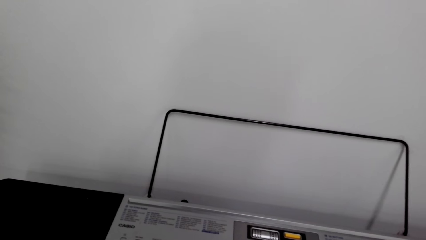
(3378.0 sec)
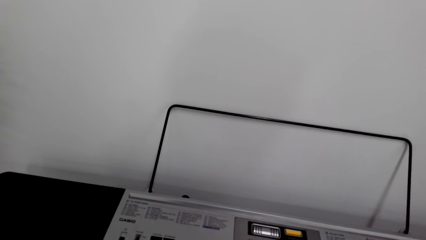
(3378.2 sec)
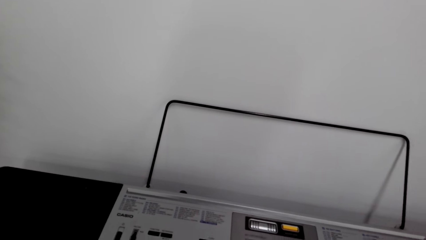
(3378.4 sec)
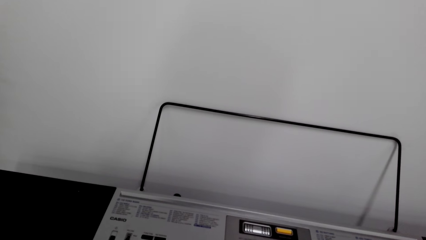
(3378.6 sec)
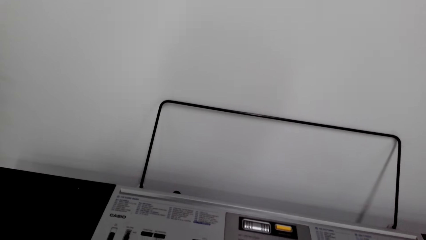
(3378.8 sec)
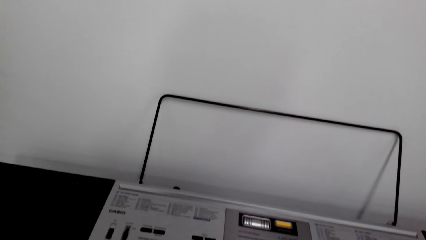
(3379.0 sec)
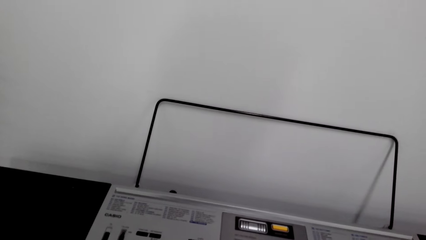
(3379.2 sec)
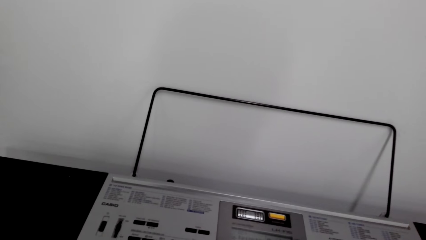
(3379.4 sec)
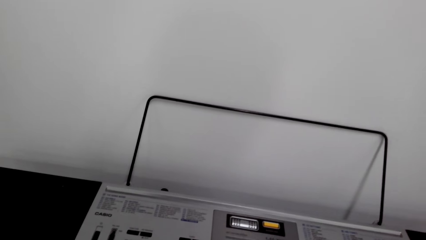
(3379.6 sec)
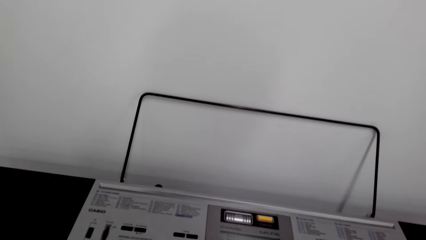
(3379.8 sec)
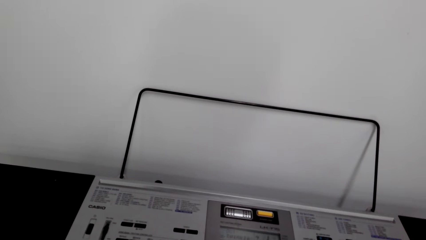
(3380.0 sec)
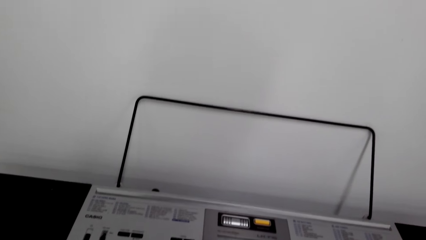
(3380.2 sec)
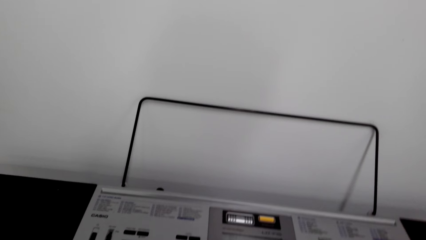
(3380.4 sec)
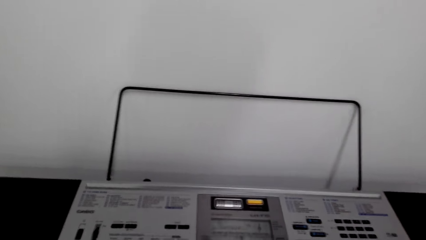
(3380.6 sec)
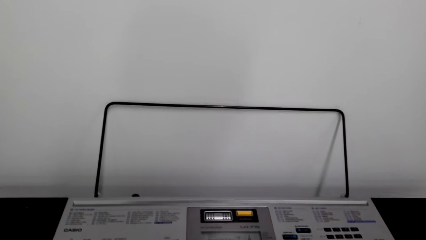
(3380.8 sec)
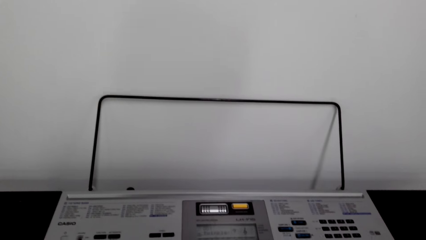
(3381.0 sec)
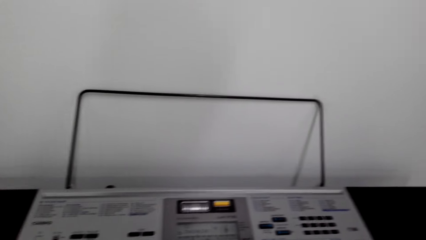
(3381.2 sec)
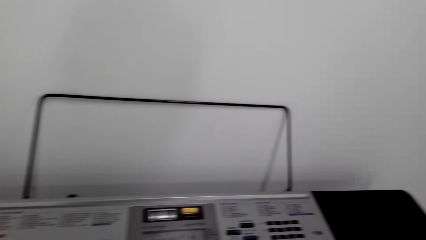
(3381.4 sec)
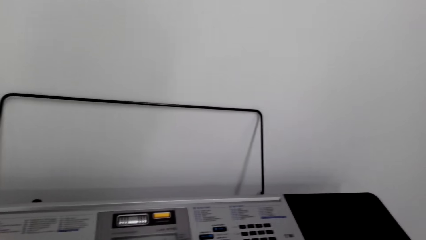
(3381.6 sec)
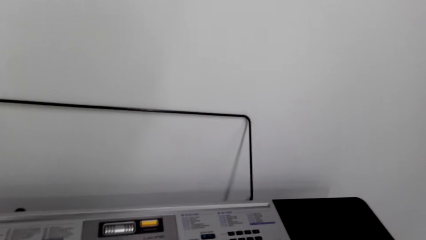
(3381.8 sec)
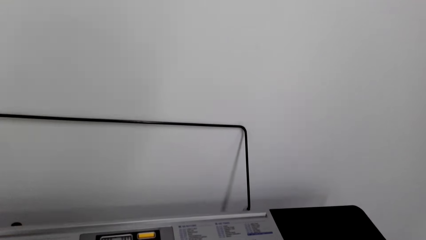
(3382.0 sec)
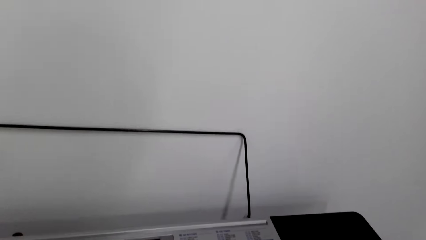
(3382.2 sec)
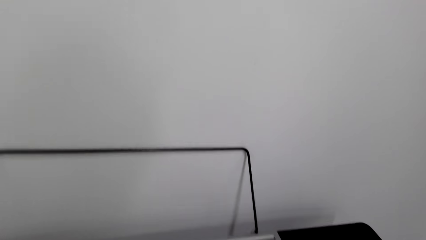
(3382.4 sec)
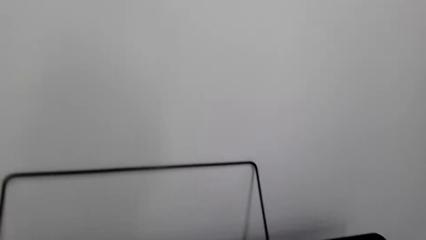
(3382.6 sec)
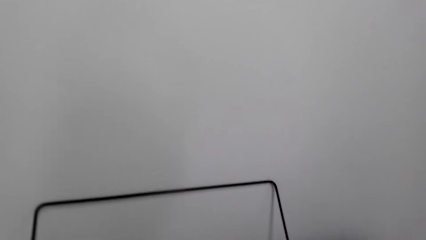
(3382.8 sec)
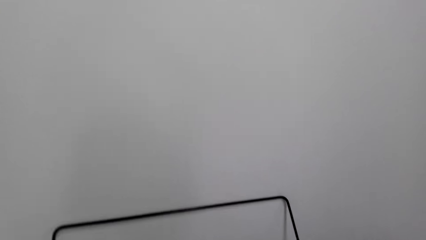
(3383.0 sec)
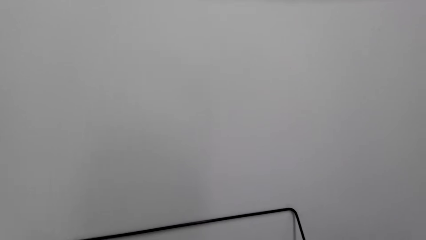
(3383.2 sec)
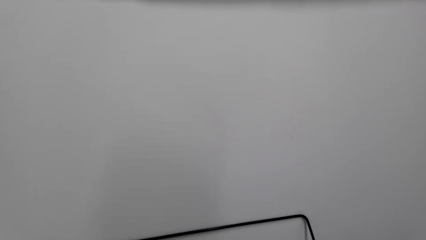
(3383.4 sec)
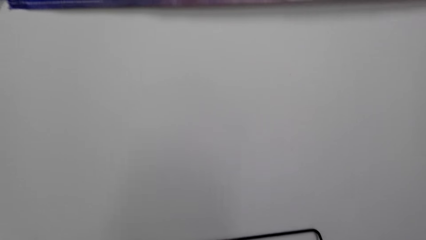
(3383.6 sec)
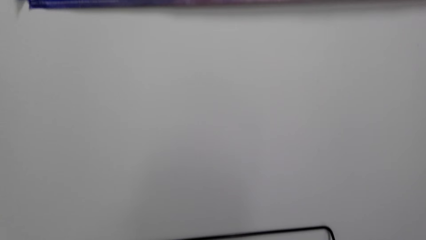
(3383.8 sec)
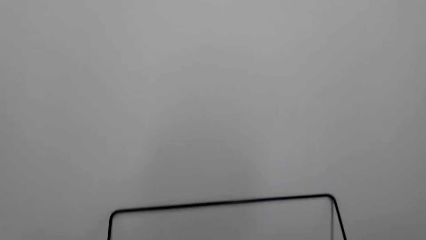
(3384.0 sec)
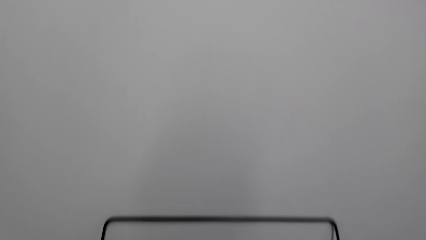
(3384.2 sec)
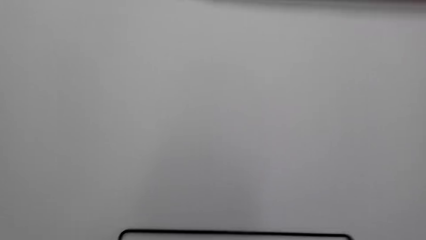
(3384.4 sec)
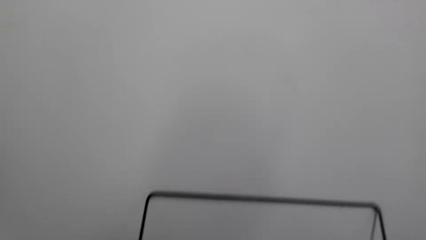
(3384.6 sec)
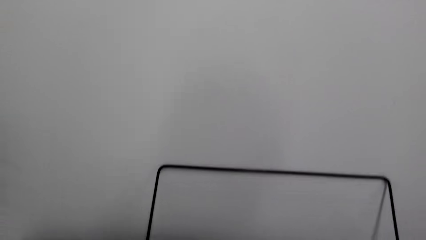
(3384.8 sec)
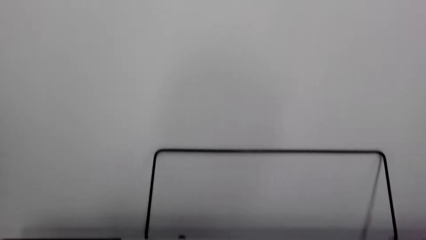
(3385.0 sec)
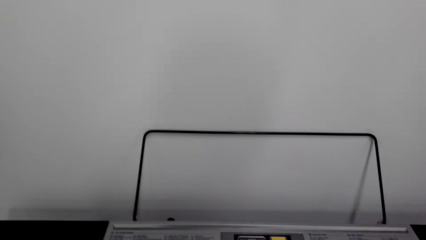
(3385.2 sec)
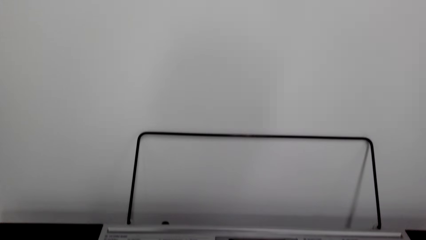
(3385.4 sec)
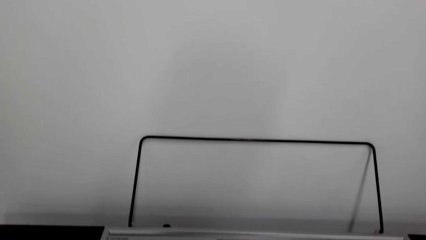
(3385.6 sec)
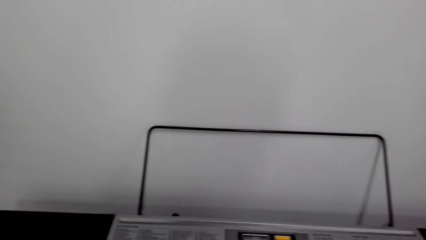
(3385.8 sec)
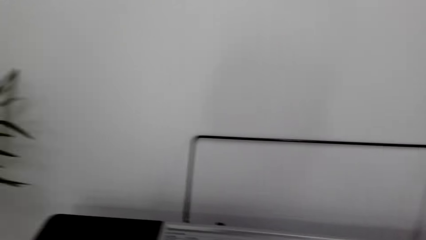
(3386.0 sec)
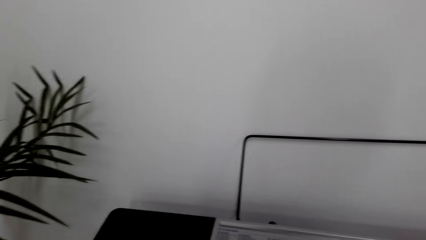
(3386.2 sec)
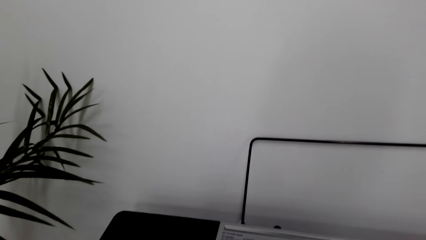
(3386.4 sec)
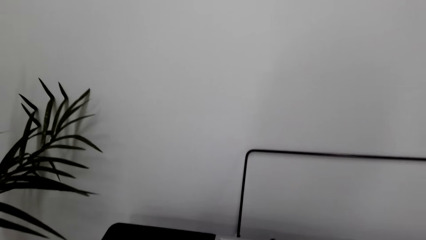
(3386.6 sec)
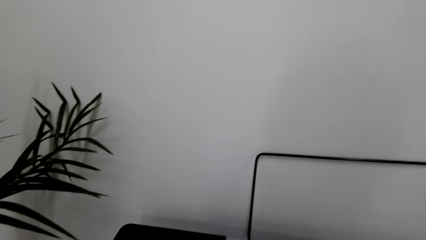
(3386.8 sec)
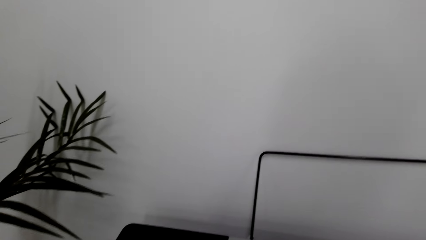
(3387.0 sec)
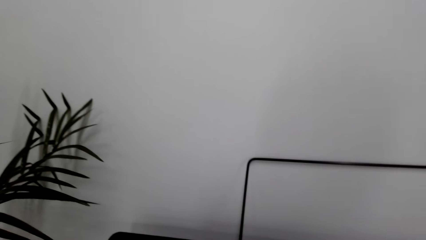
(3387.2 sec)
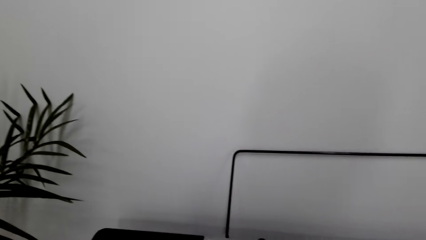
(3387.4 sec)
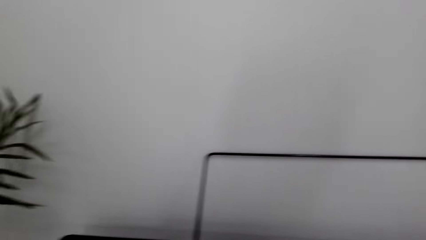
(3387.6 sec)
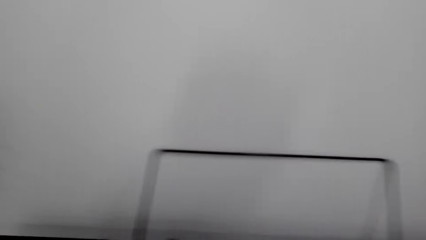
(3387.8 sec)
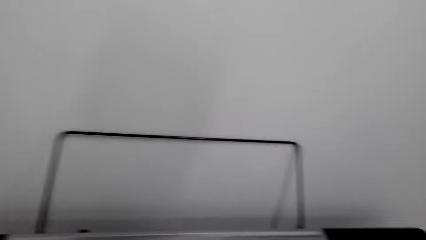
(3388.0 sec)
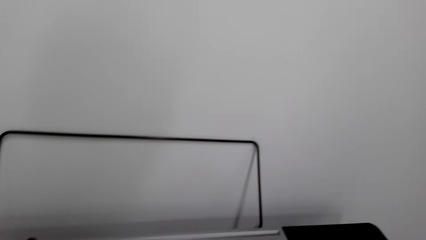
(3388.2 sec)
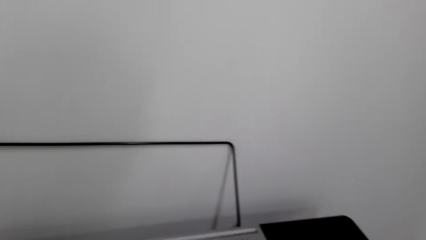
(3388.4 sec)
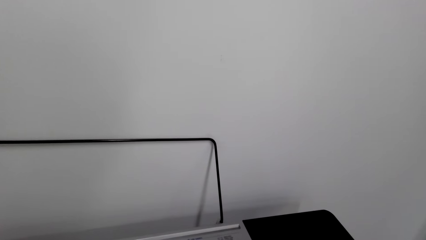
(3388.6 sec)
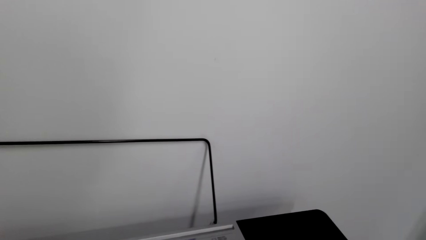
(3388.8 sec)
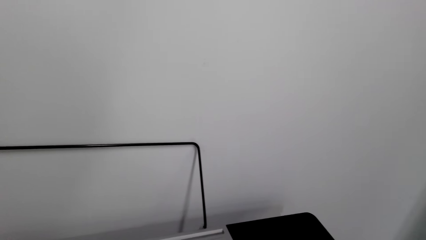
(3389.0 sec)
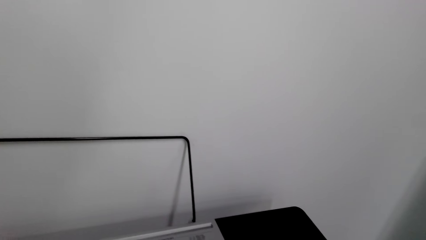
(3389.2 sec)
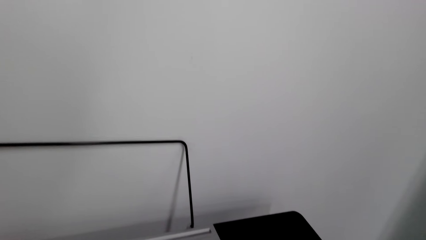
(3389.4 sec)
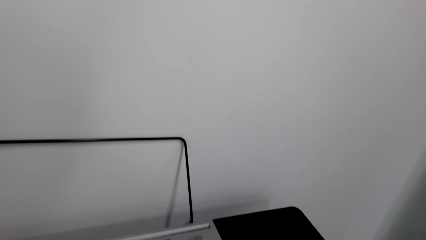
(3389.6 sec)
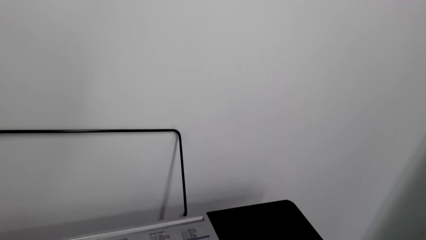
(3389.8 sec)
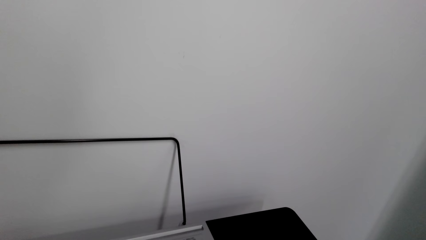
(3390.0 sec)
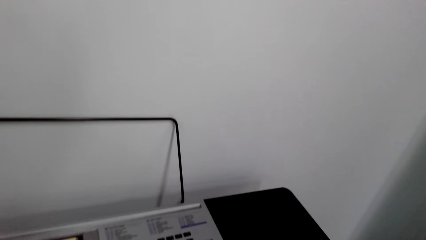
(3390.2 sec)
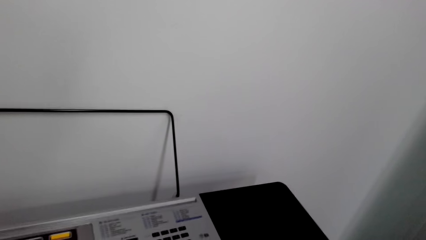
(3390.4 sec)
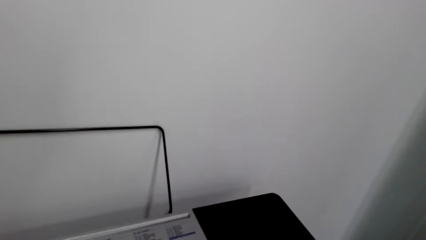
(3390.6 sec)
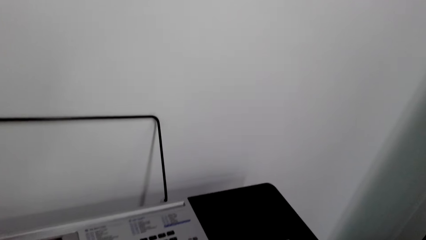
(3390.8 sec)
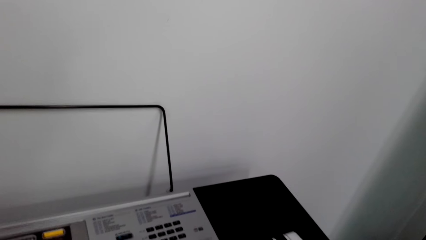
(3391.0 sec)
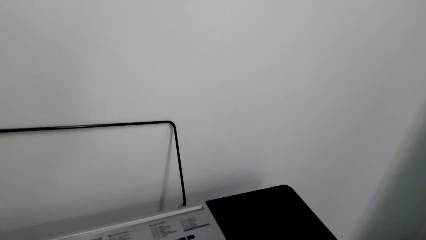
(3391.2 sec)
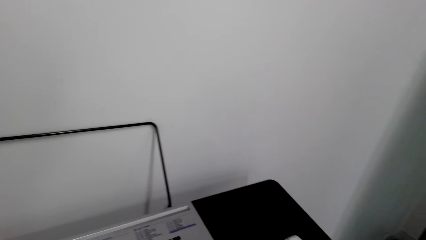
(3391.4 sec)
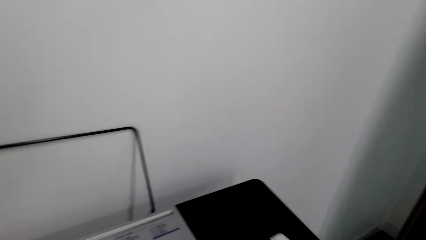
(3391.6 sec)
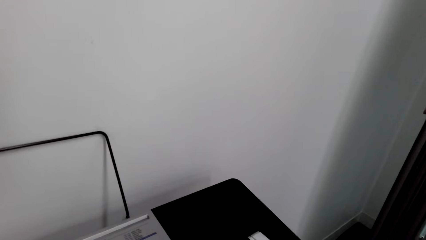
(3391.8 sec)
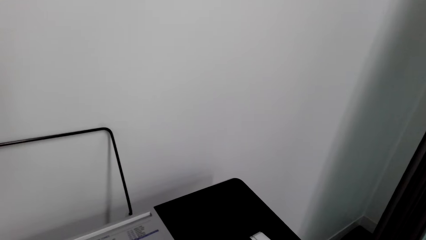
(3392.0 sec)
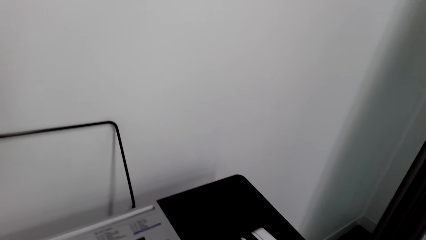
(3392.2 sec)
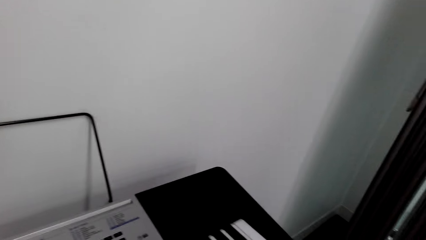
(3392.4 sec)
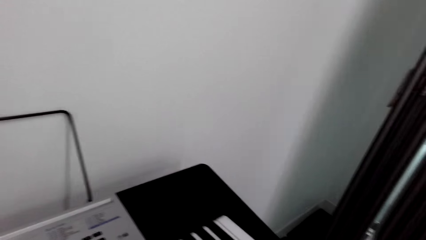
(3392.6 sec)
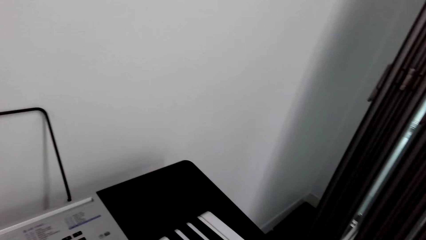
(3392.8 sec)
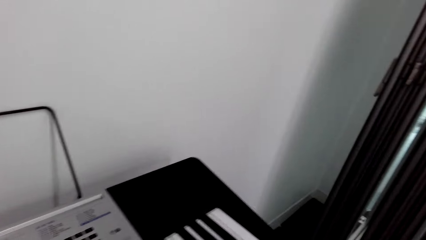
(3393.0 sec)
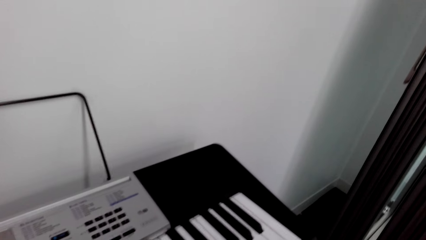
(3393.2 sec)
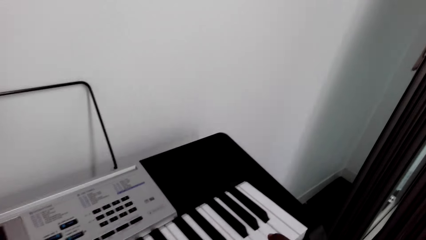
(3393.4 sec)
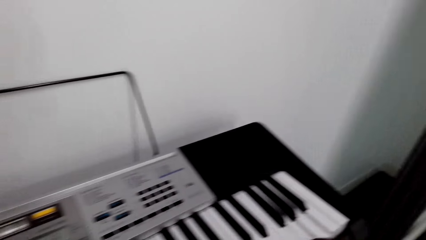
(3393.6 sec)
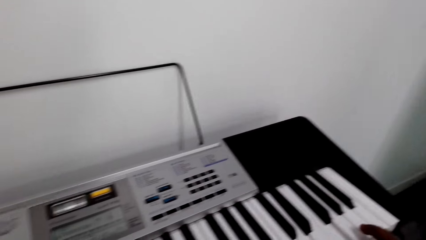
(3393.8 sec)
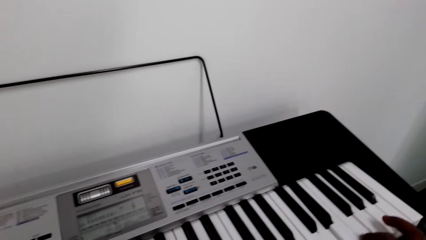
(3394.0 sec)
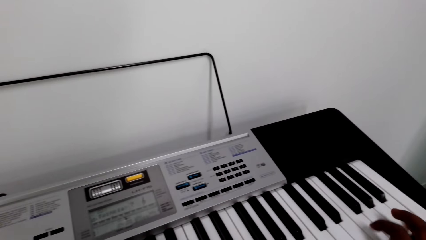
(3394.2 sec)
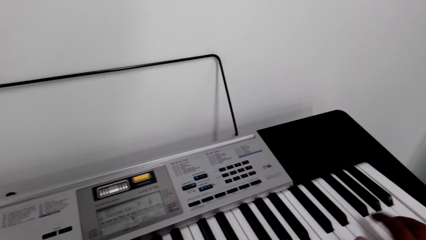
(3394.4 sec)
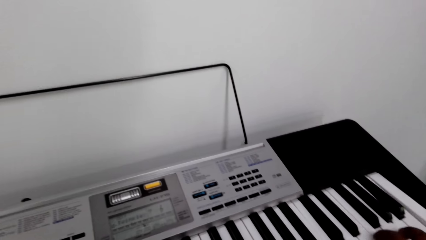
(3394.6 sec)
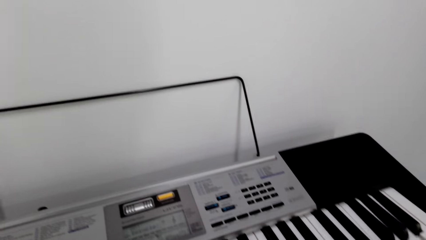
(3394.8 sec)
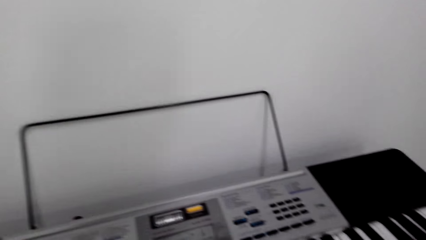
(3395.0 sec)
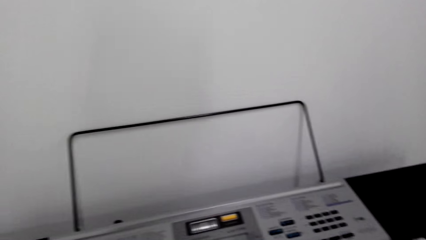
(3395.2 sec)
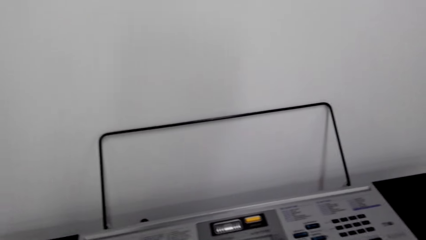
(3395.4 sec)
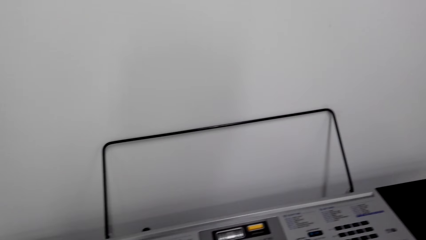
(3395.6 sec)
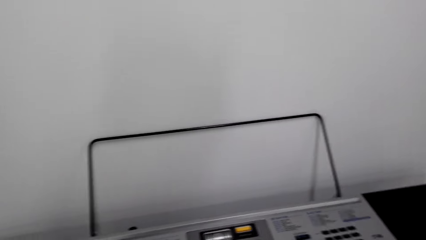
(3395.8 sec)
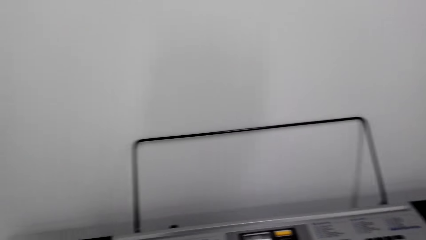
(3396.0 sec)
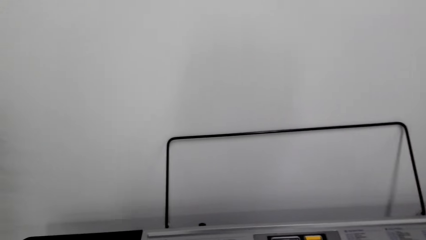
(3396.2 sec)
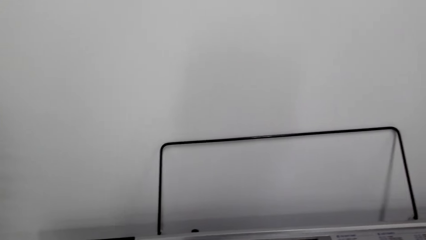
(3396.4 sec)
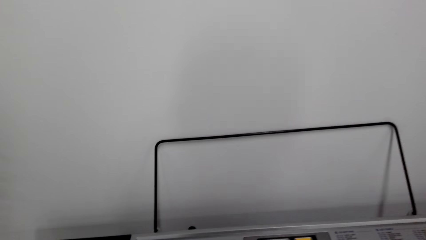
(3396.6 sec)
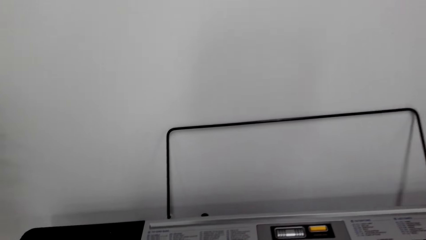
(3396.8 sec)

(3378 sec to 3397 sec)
The camera wearer looks at the wall. They look at the piano.
